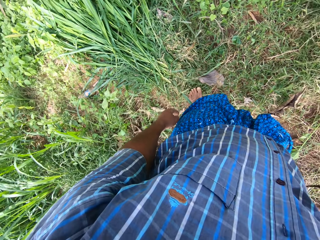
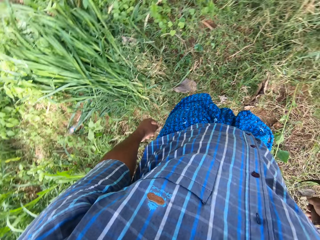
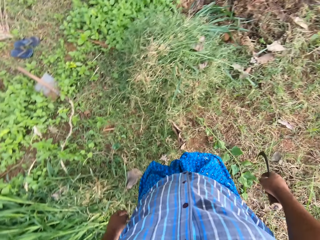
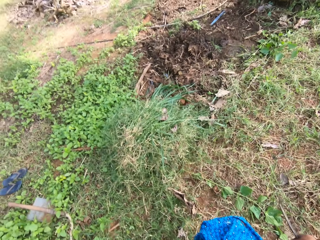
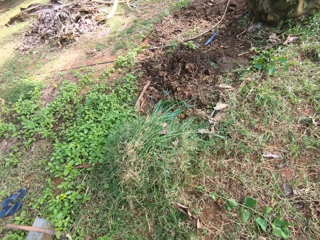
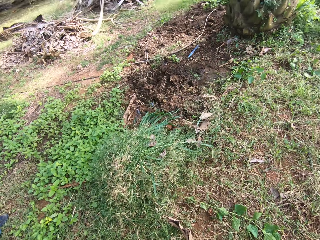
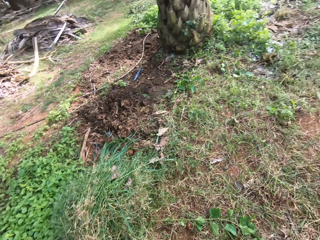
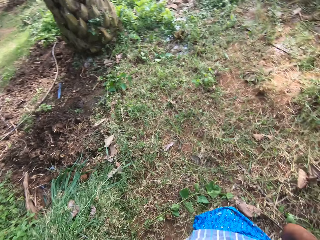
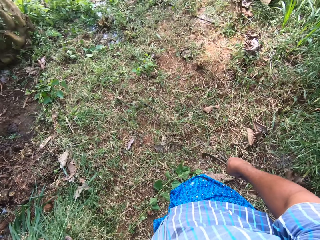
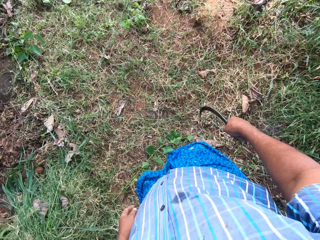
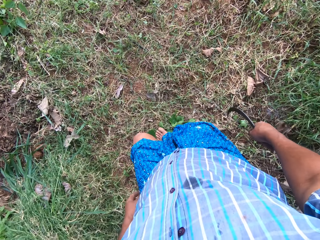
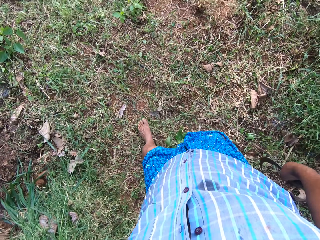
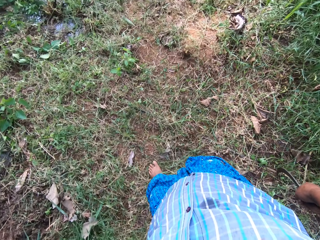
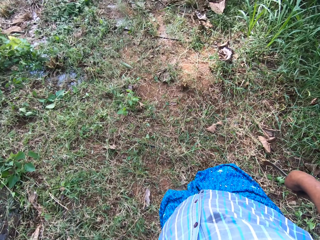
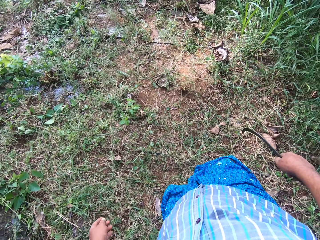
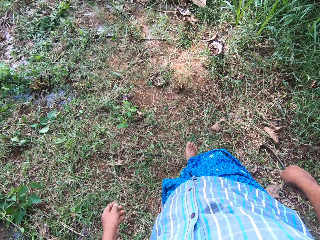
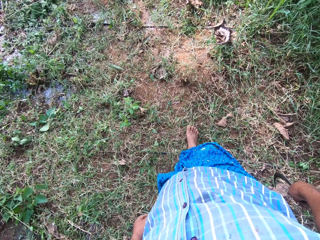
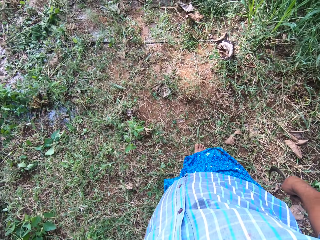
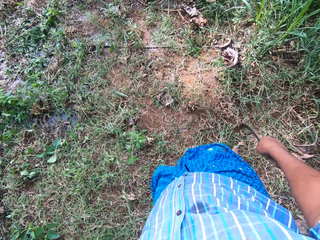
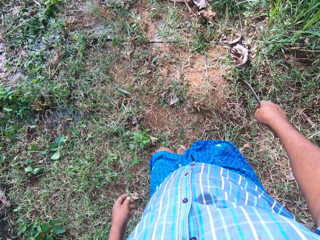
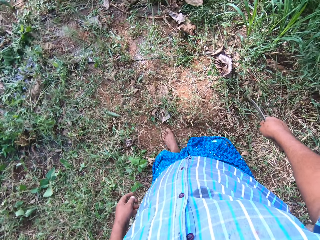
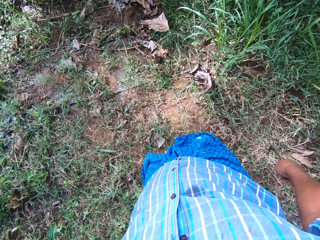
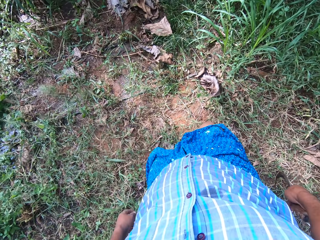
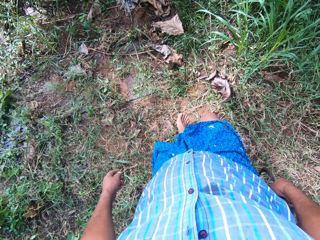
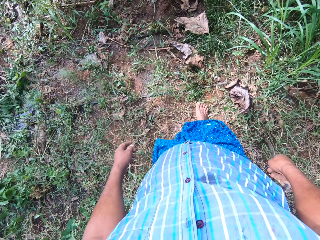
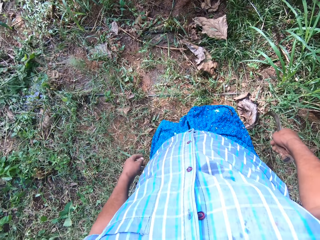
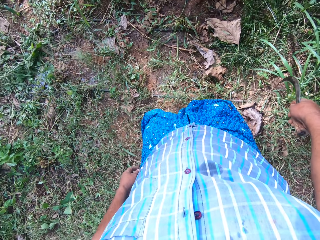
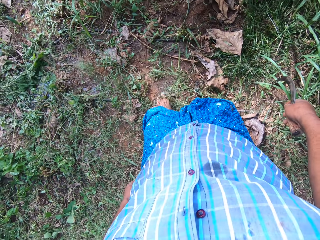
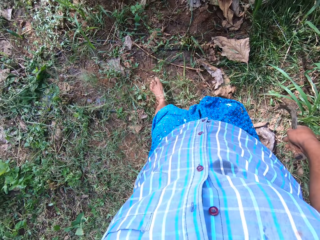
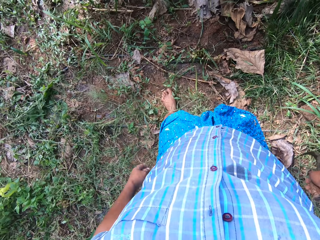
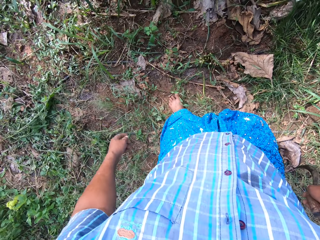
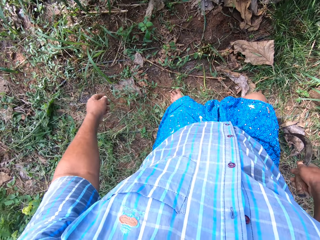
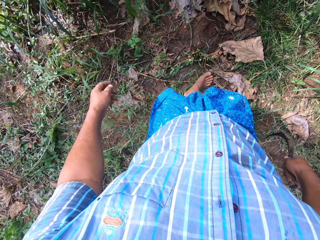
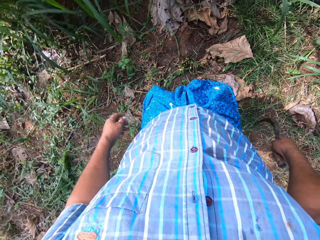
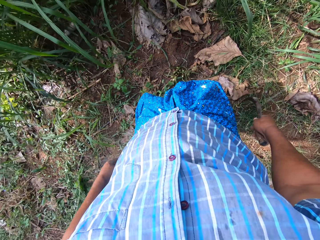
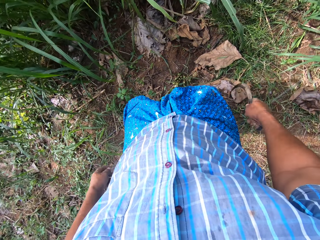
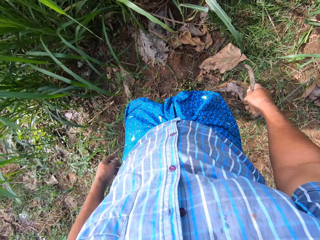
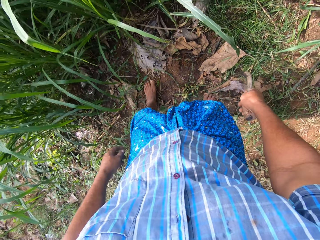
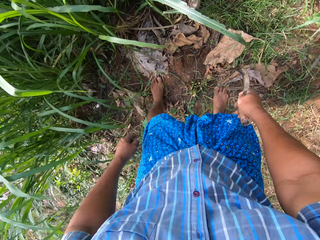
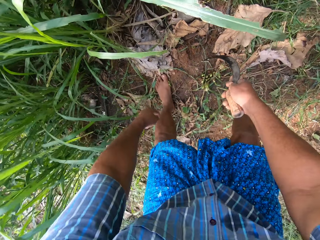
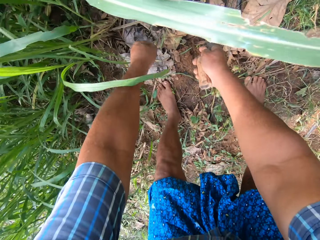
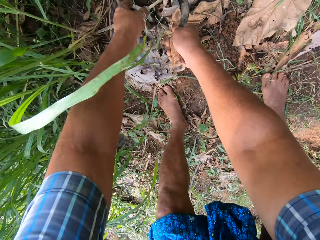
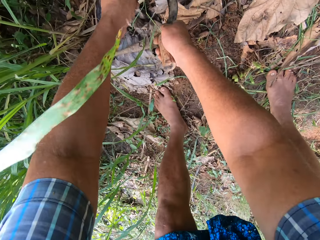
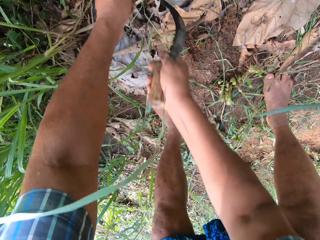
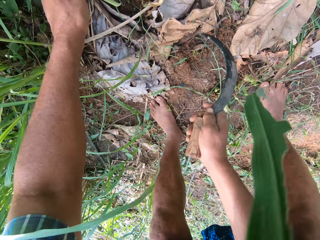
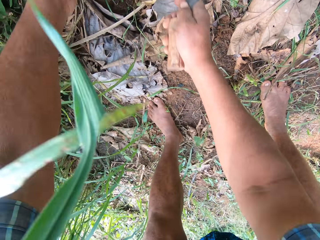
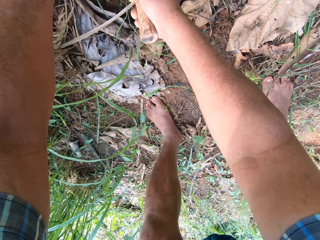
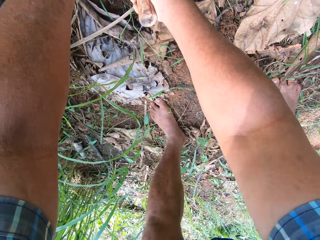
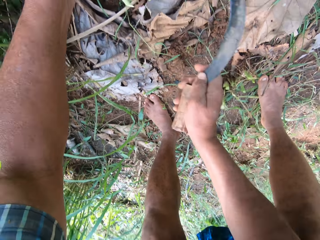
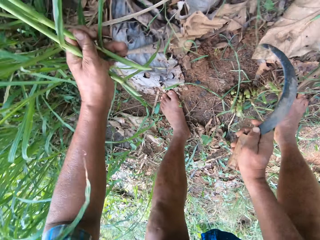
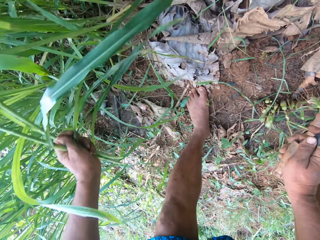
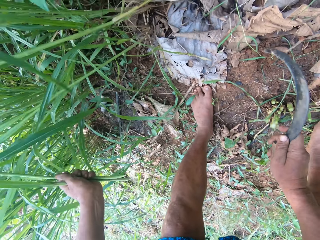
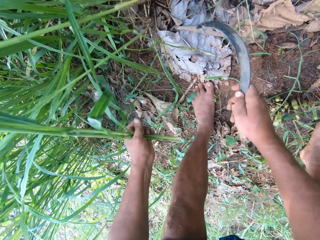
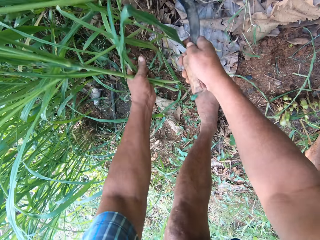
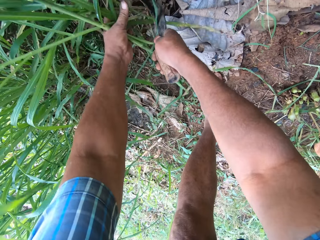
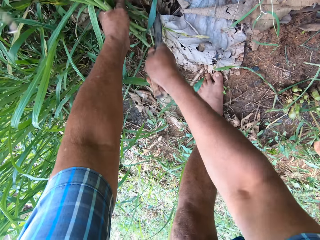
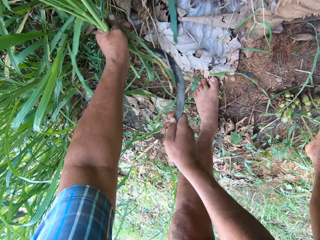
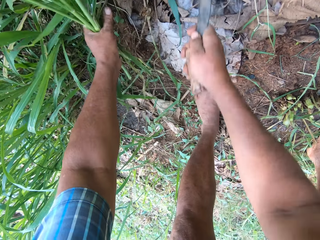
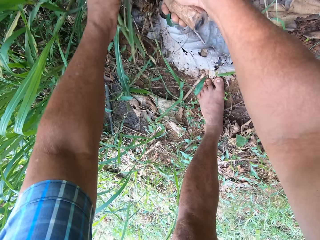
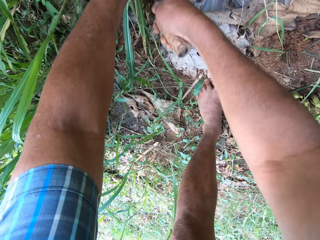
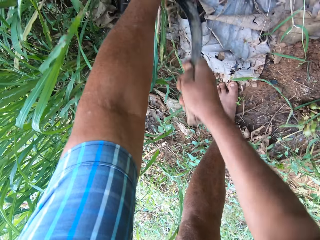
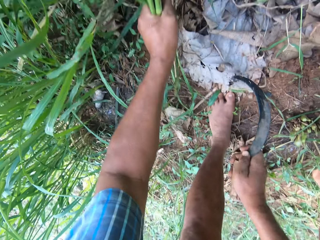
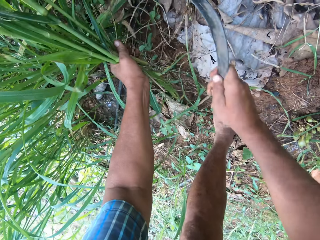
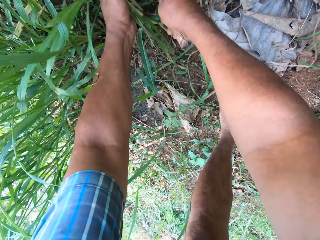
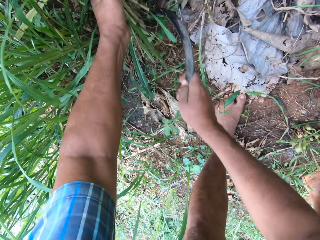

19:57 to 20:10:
The camera wearer moves ahead. He cuts Napier grass with the sickle in his right hand.

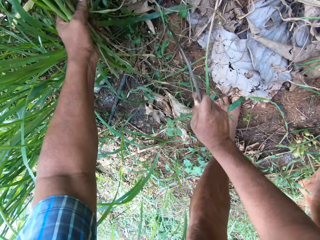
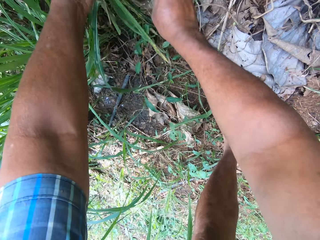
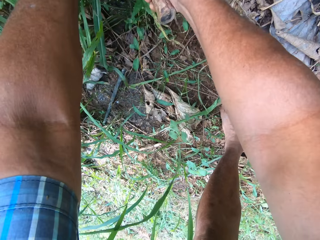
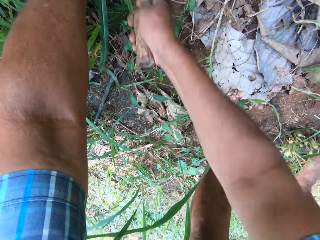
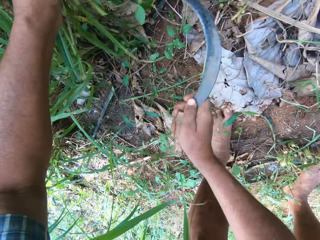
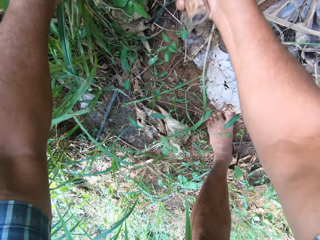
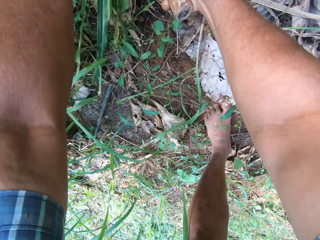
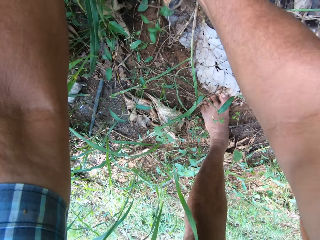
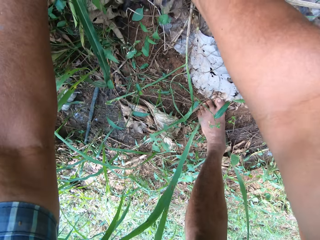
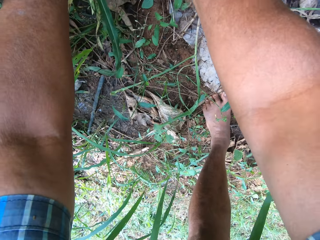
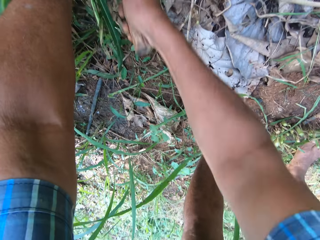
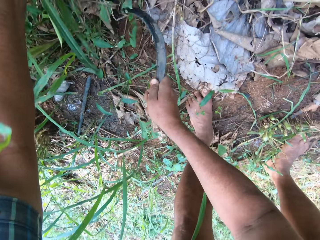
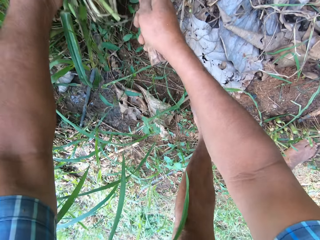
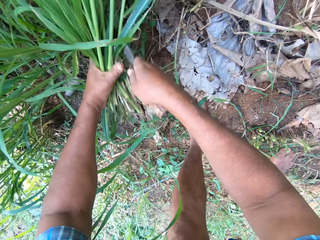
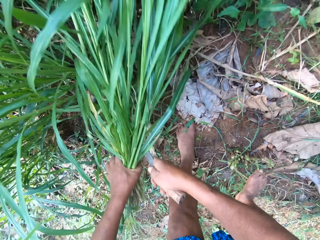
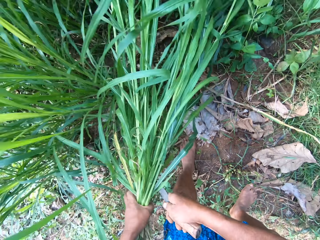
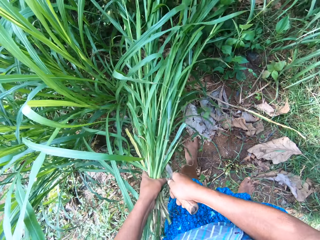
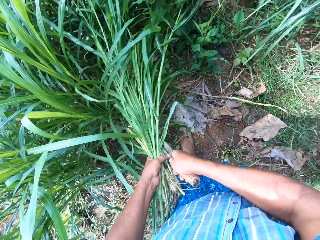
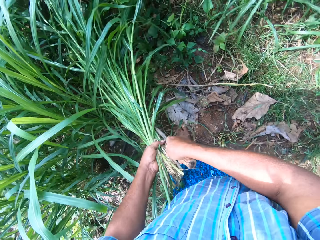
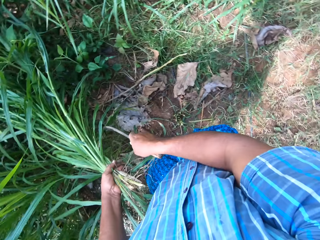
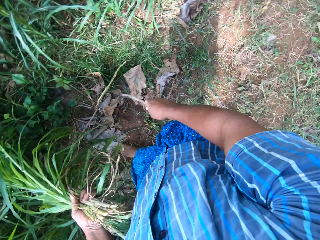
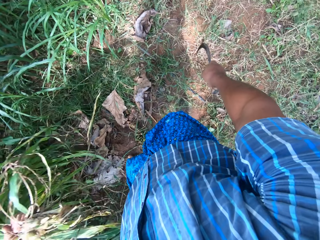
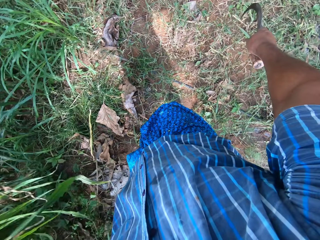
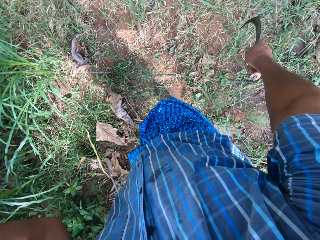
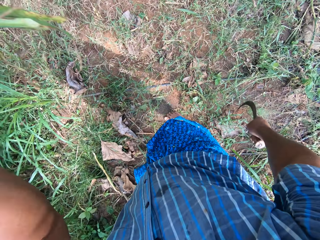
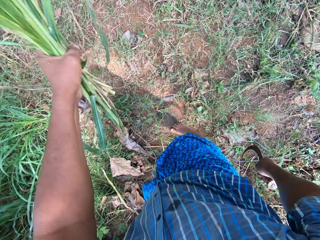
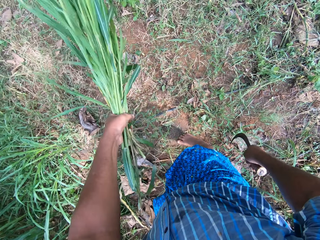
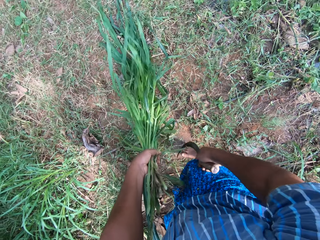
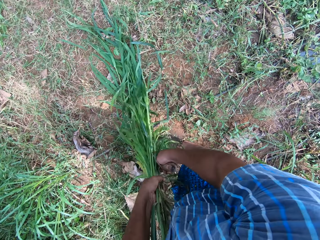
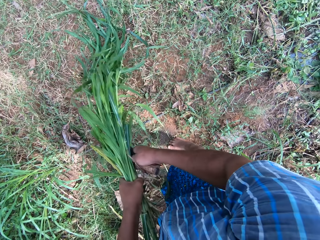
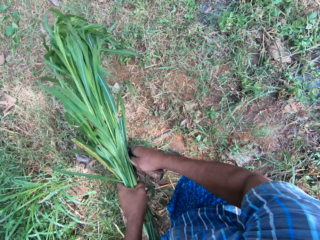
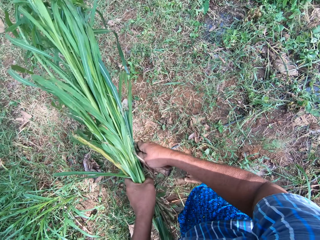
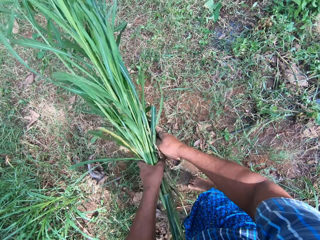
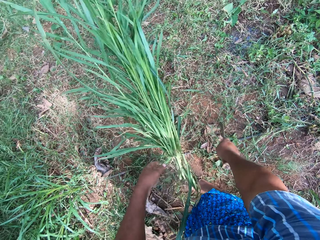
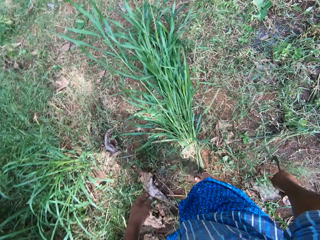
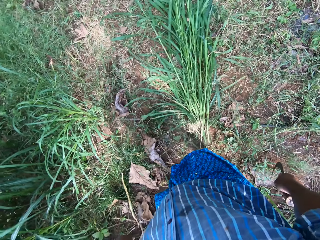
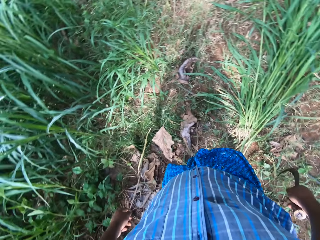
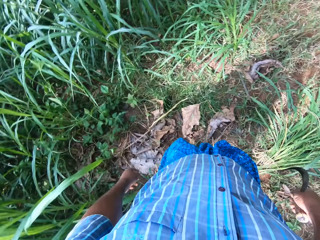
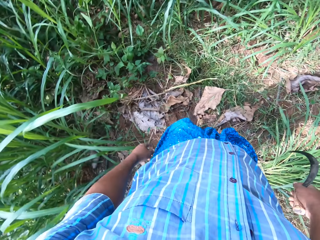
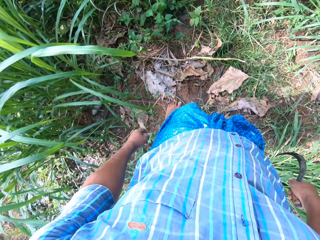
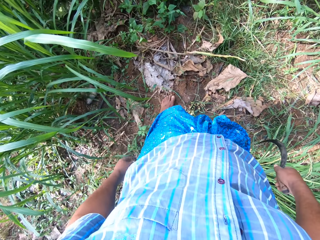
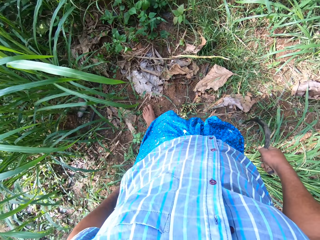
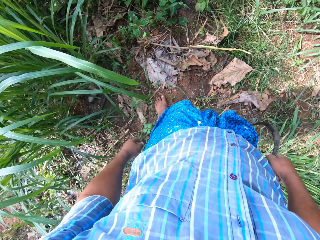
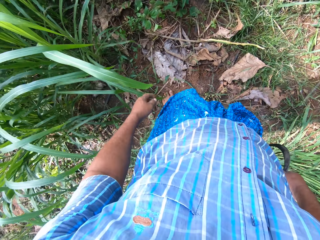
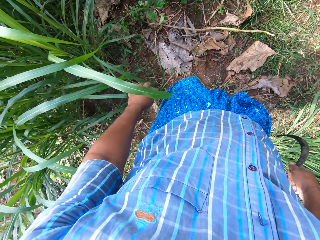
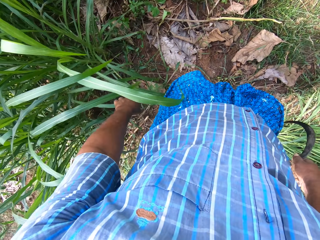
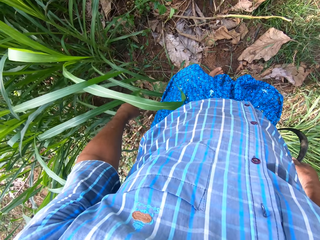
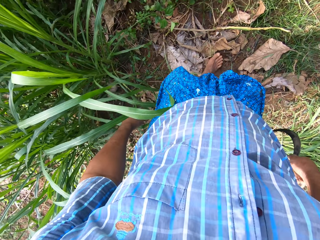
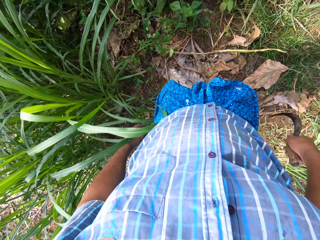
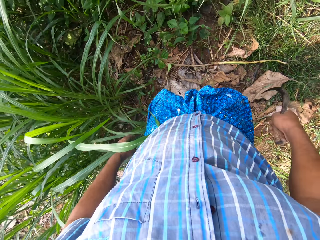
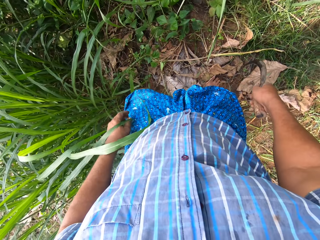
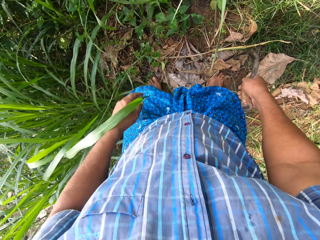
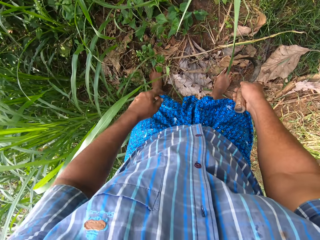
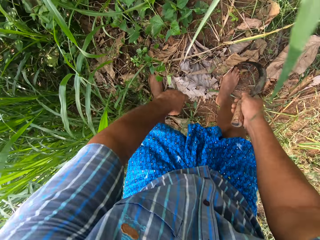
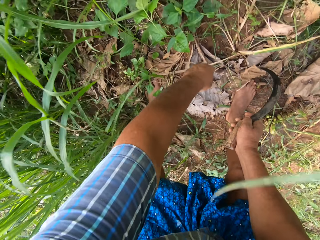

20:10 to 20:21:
The camera wearer stops cutting Napier grass. He drops the grass on the ground. He moves a few steps.
